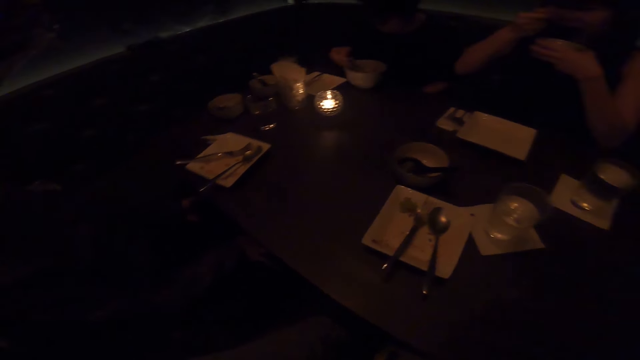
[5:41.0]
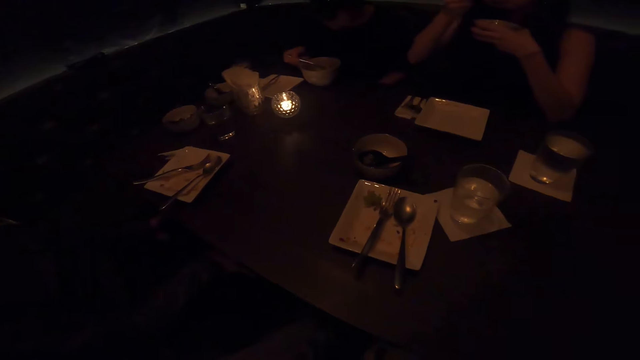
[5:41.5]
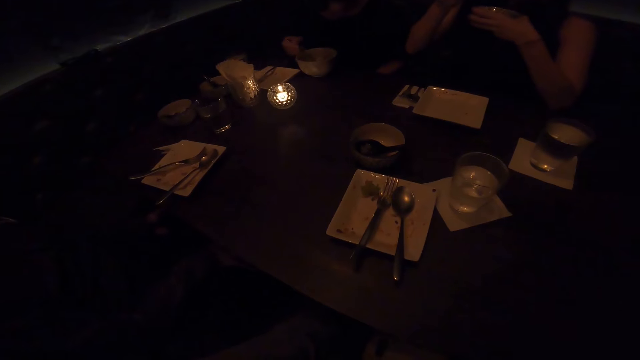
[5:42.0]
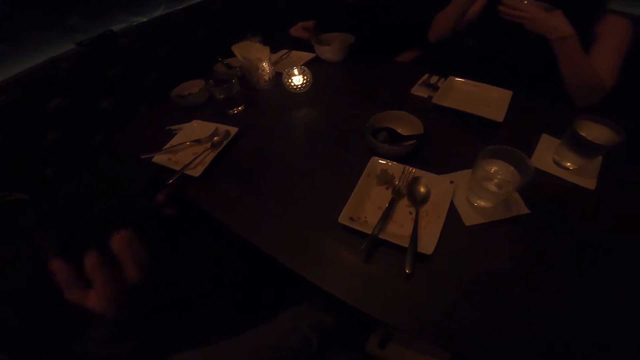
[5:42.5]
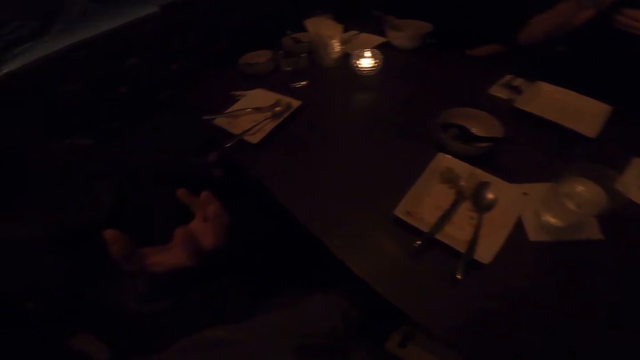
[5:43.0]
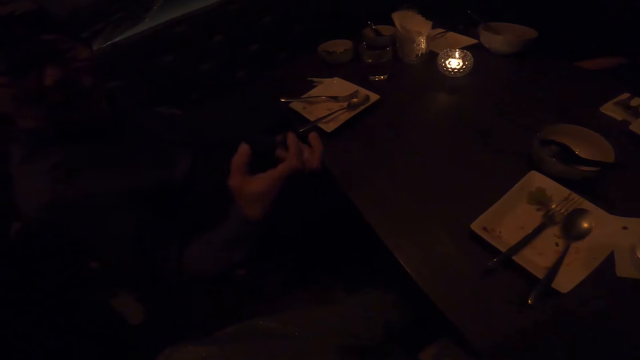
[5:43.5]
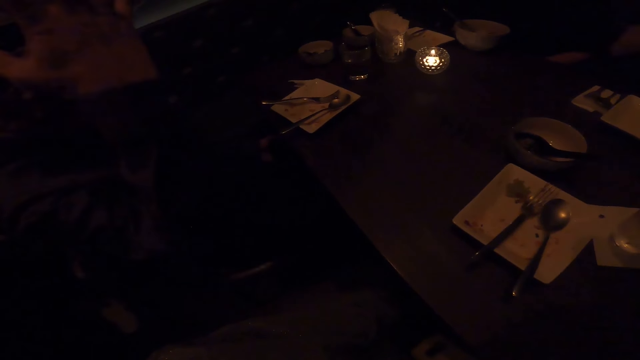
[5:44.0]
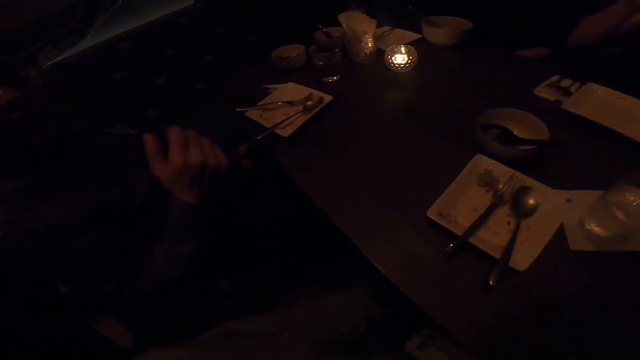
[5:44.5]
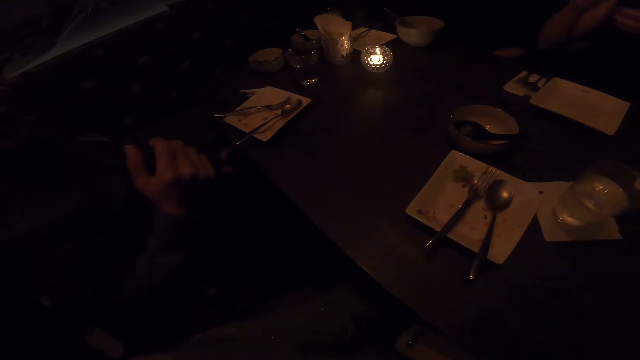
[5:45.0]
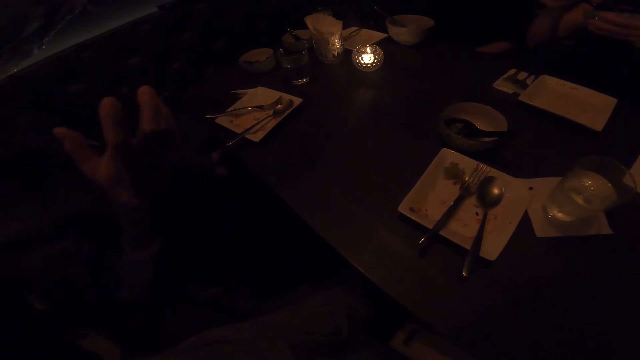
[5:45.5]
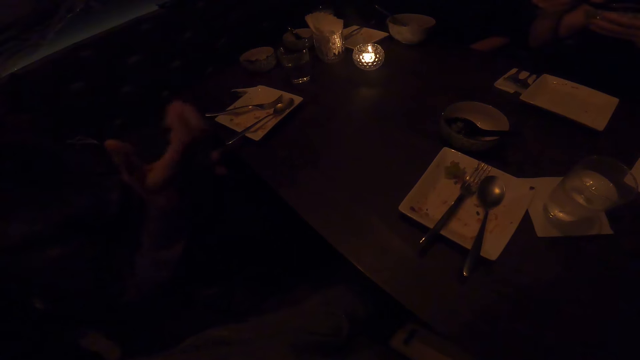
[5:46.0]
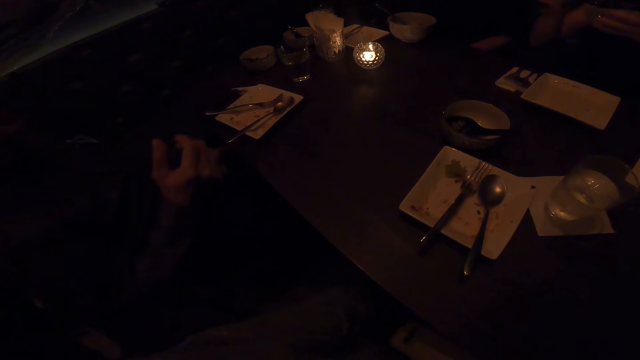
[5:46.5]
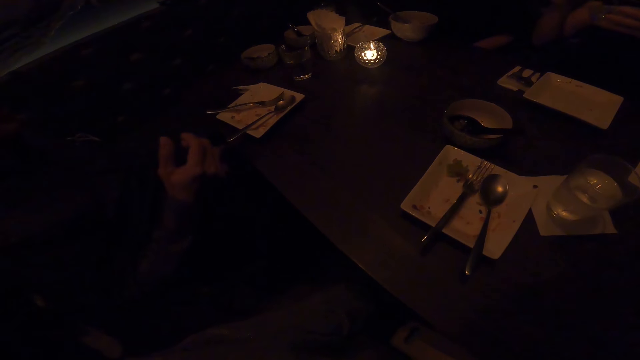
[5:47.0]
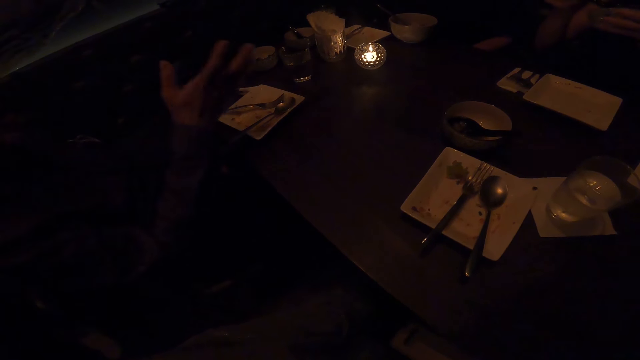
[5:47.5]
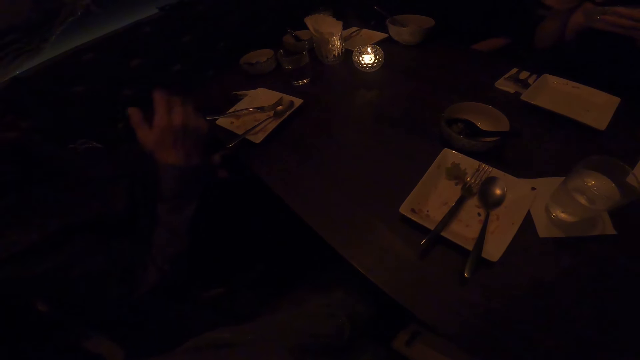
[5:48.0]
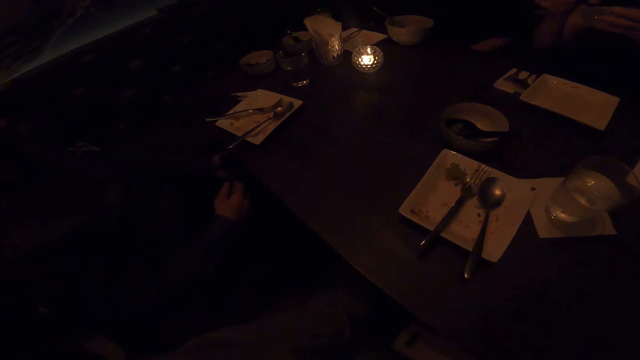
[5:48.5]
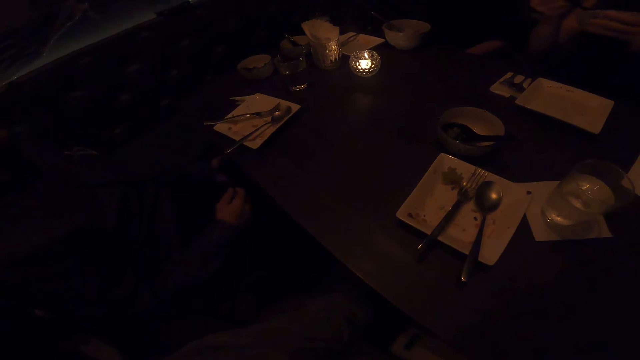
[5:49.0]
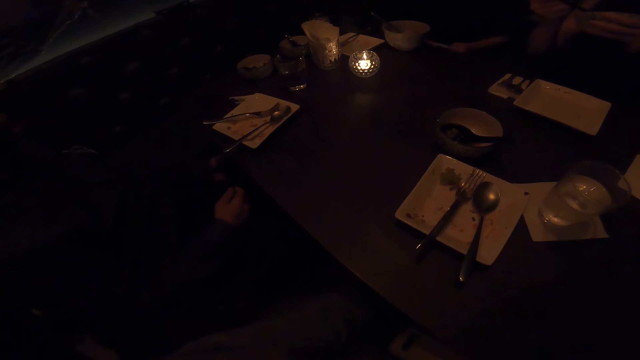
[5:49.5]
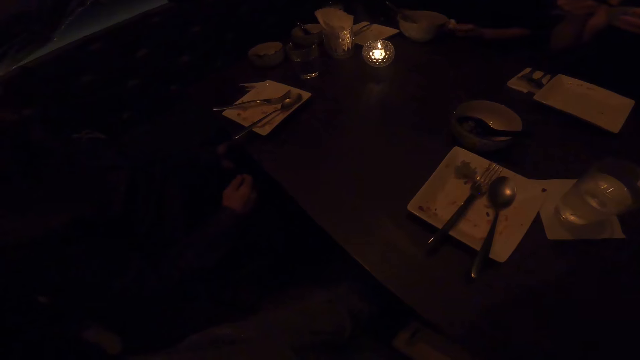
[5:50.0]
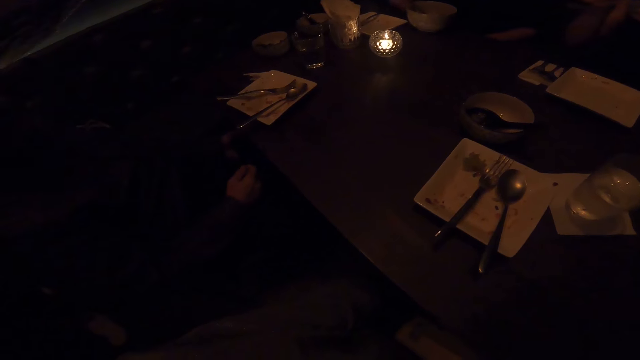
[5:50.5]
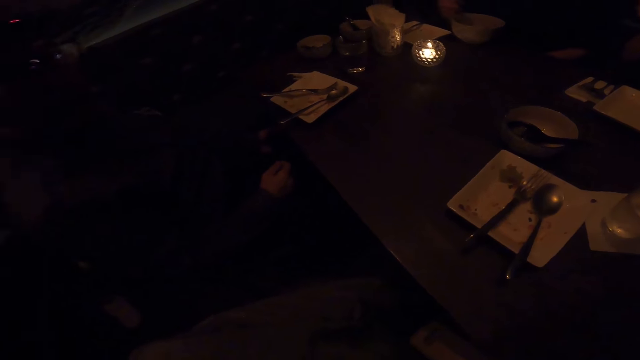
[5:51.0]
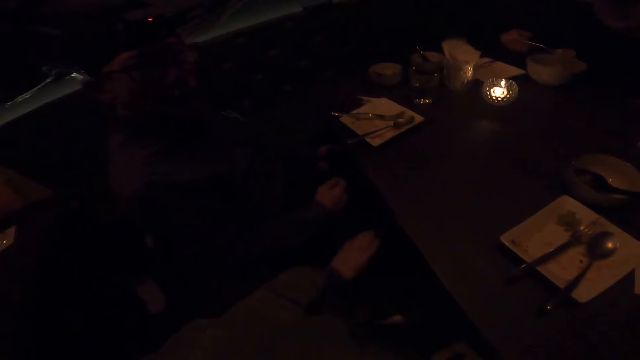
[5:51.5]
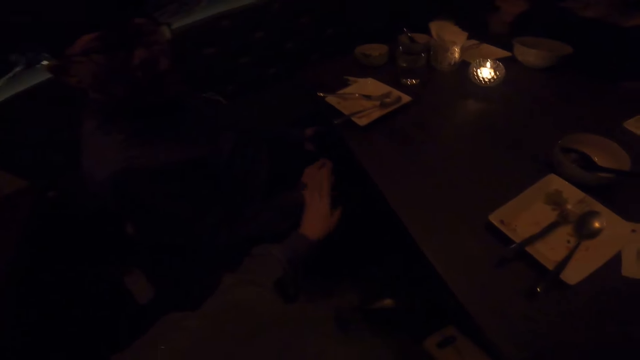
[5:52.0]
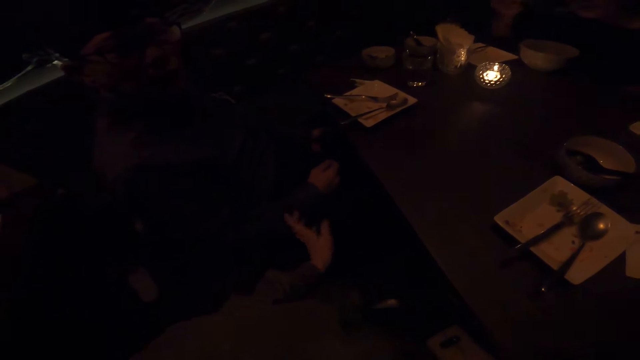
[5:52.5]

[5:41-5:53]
A man converses with the camera wearer.

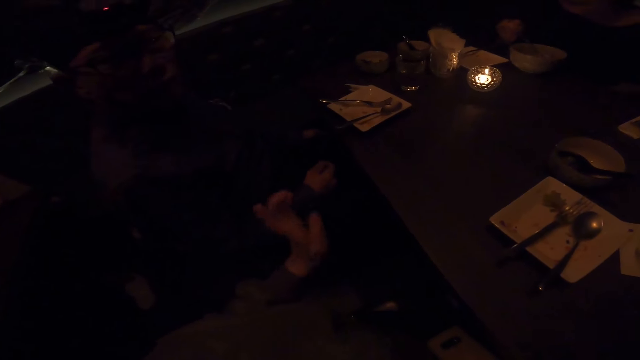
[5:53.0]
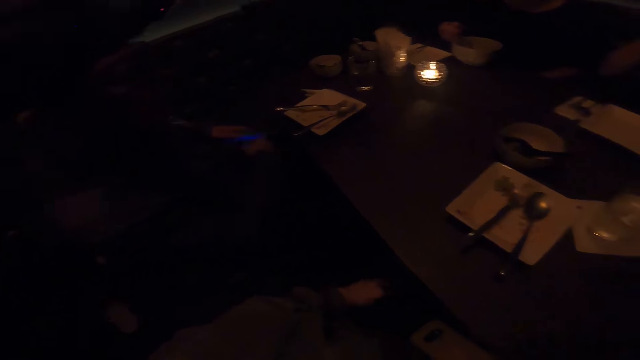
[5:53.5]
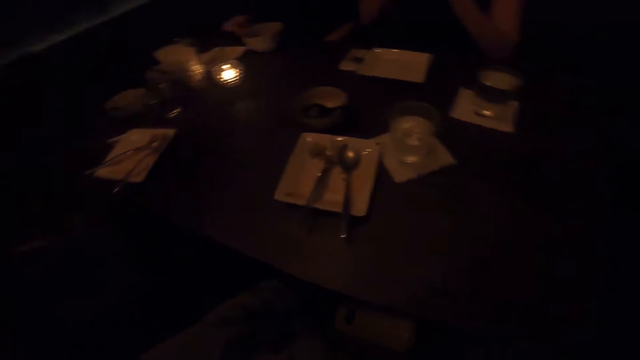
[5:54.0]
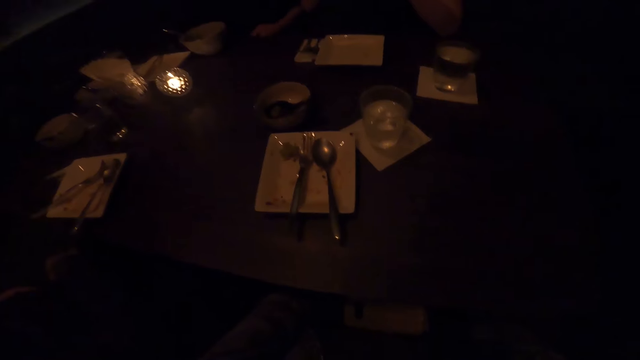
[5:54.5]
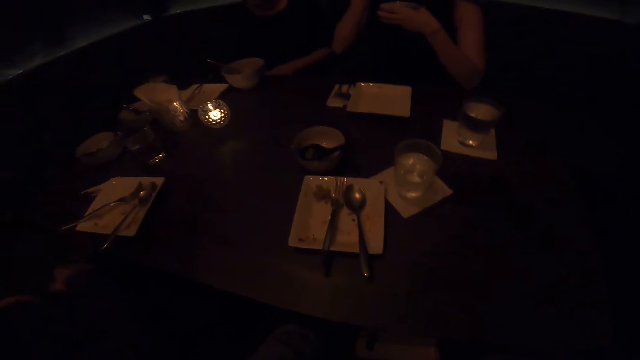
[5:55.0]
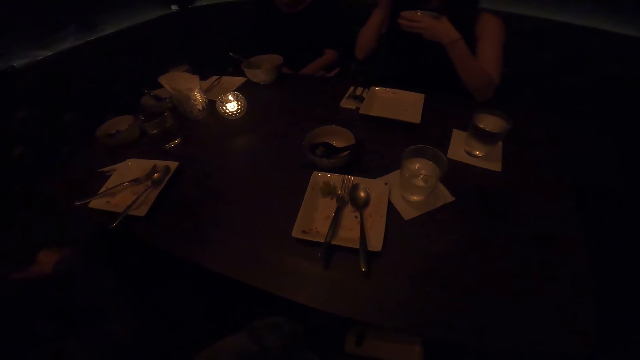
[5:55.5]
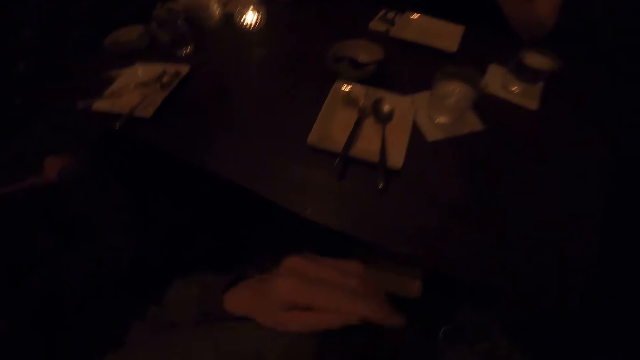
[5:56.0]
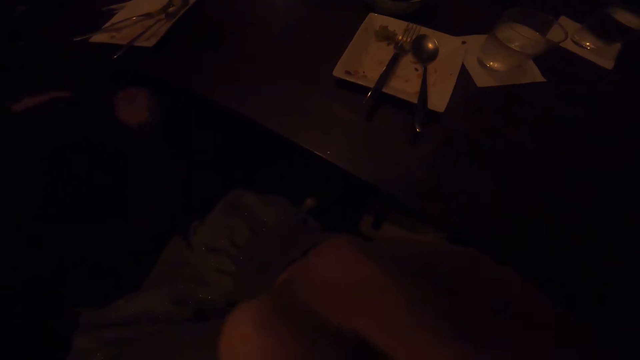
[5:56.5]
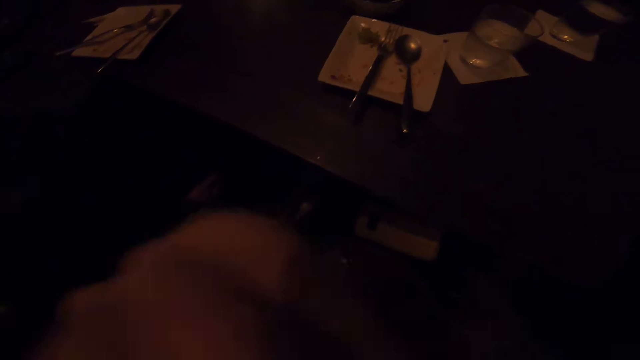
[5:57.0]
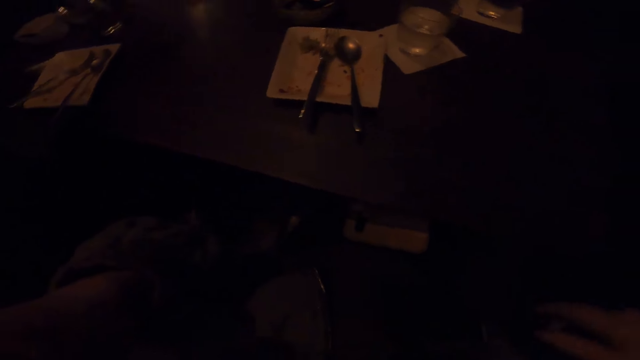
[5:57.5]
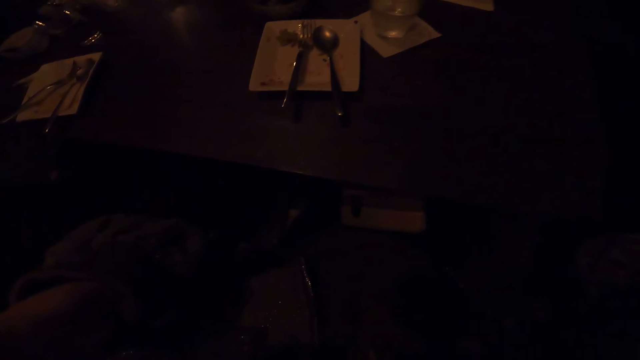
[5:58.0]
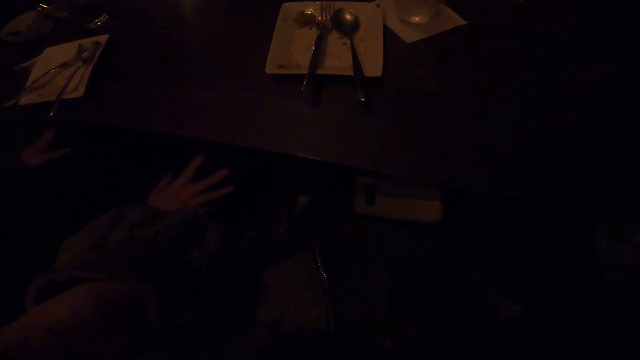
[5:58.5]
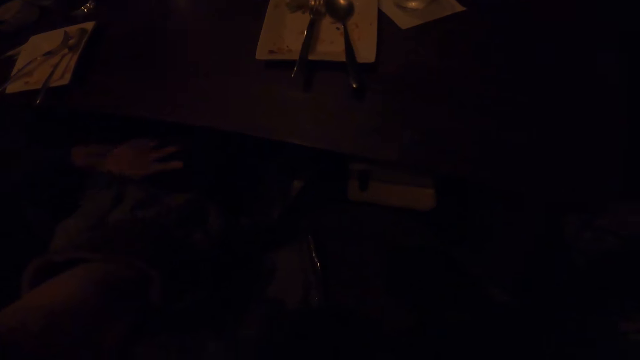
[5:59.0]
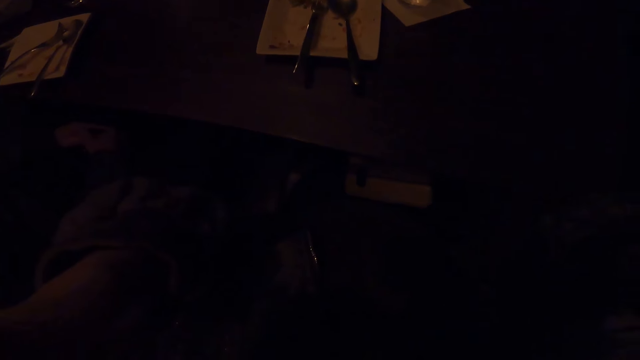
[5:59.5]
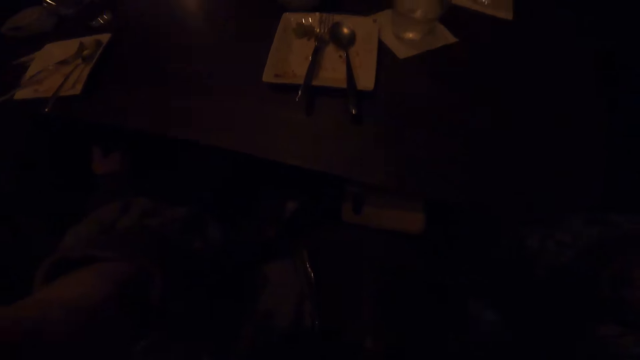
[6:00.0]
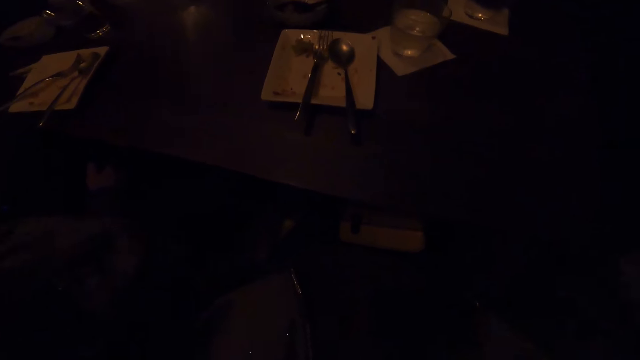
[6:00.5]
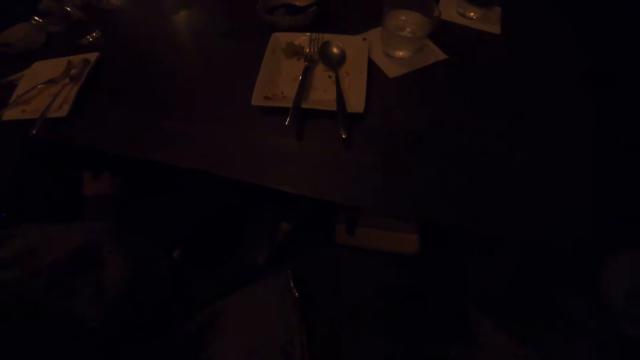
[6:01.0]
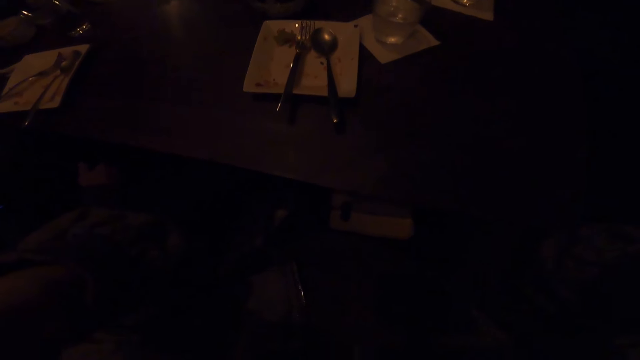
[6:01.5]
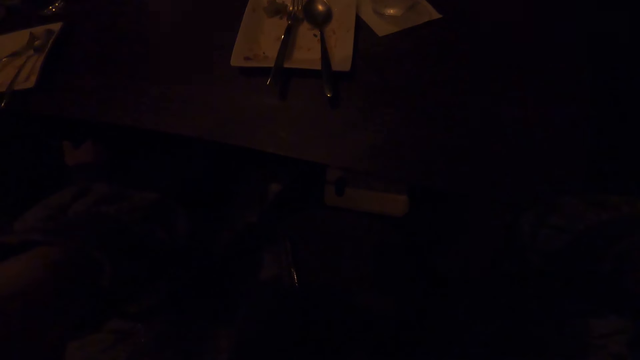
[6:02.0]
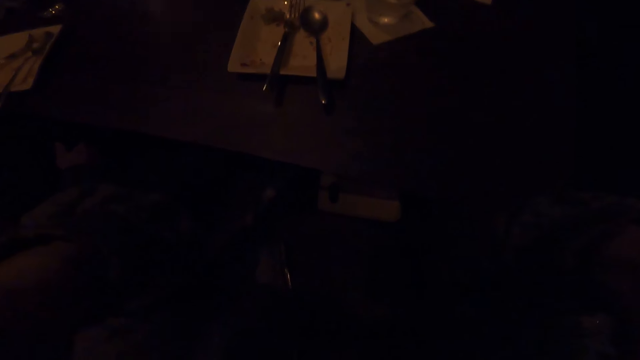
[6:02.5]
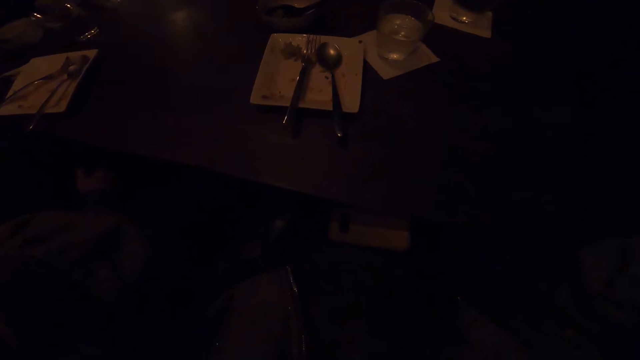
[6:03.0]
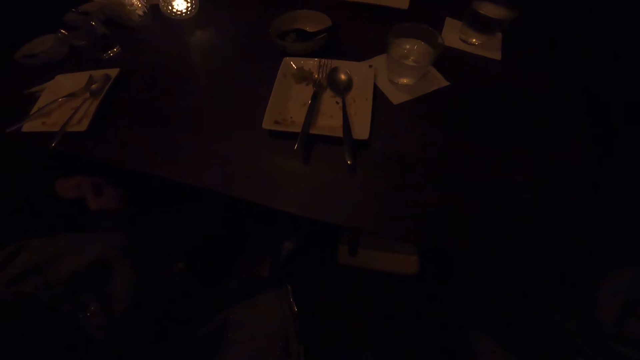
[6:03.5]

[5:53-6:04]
The camera wearer moves her hands. She touches her mouth.
